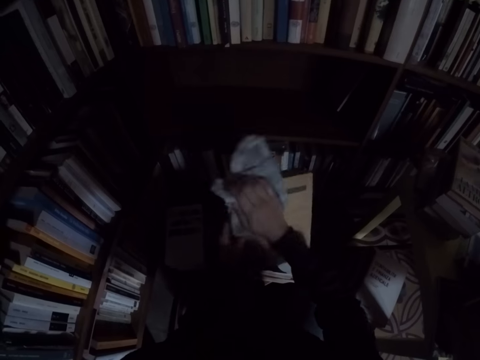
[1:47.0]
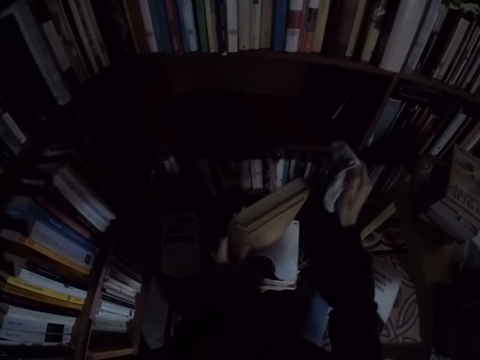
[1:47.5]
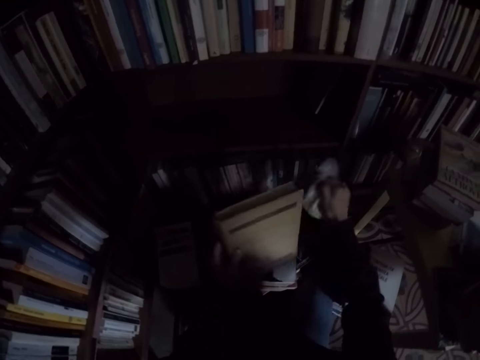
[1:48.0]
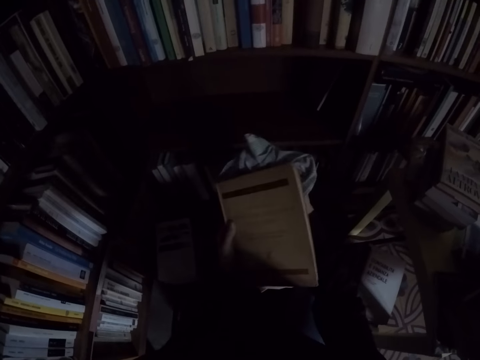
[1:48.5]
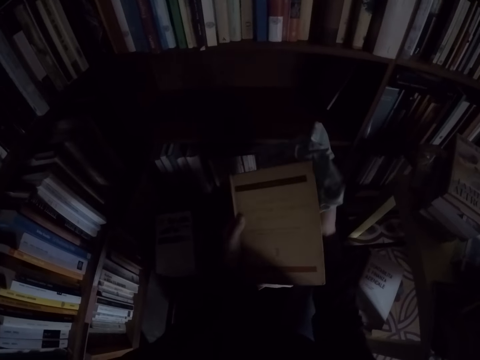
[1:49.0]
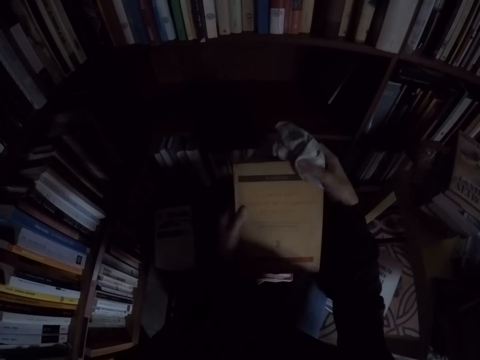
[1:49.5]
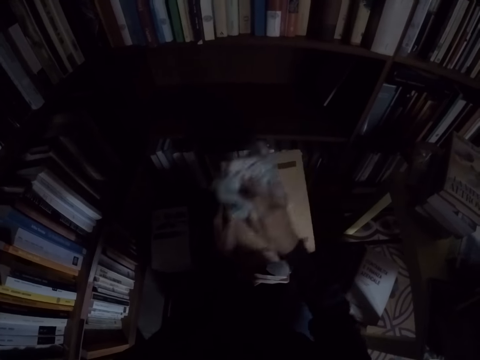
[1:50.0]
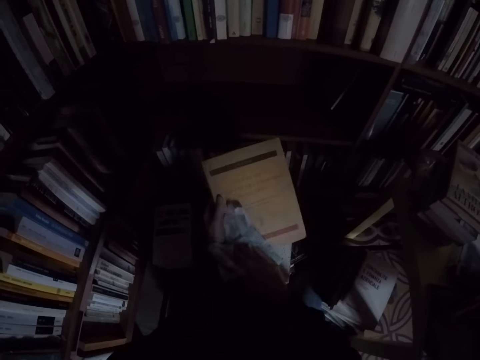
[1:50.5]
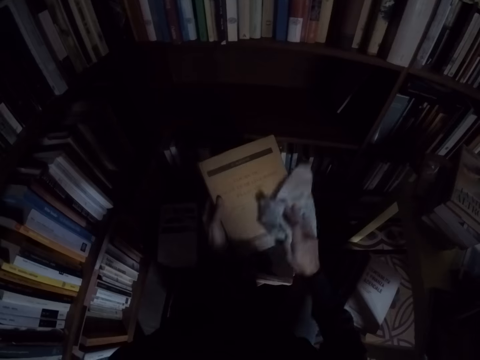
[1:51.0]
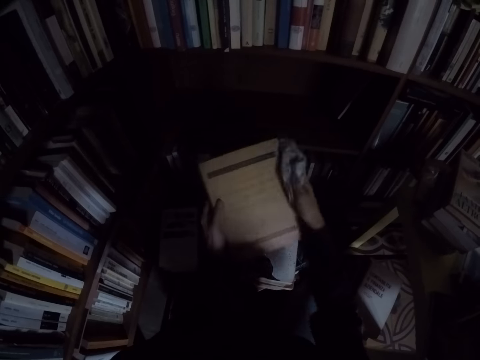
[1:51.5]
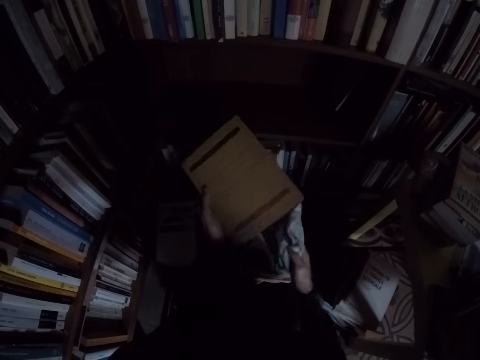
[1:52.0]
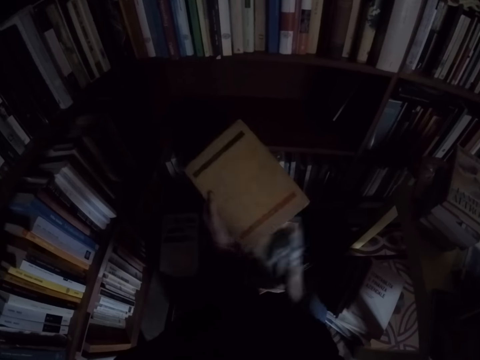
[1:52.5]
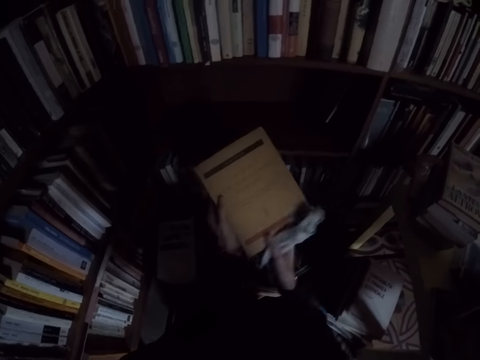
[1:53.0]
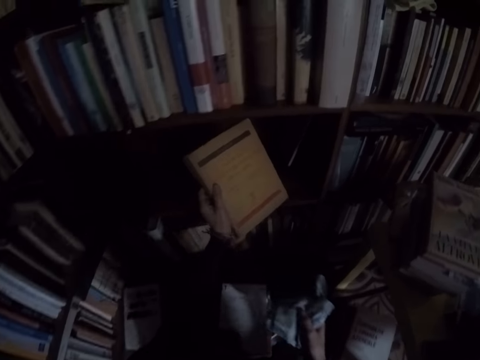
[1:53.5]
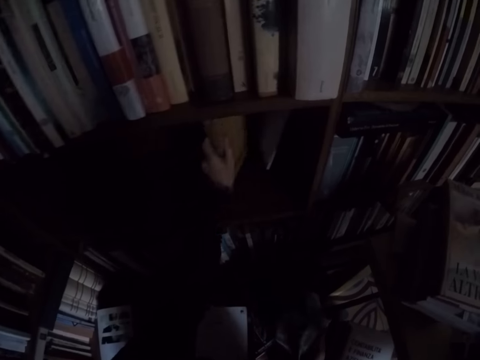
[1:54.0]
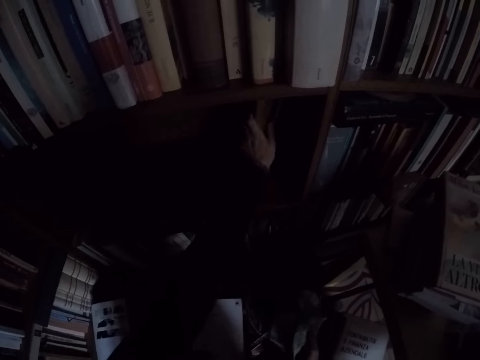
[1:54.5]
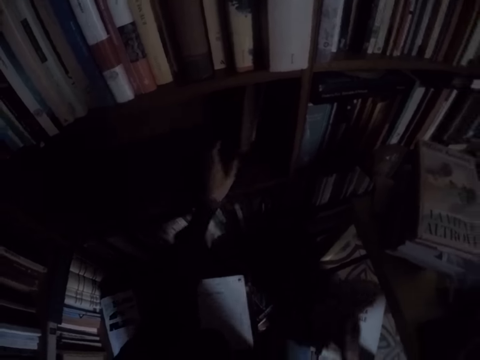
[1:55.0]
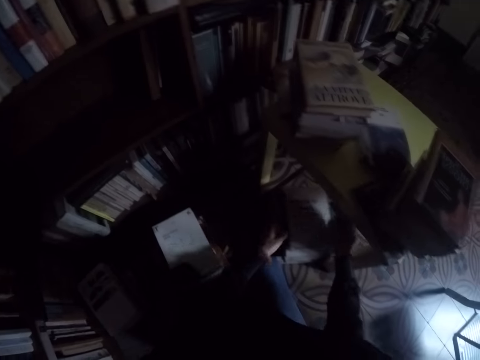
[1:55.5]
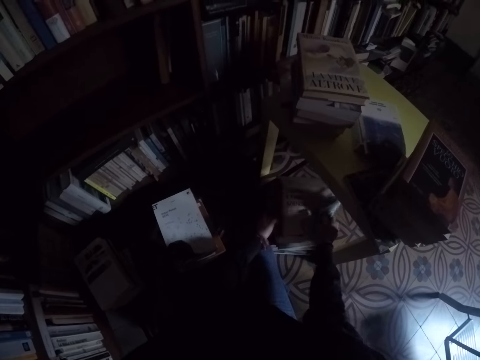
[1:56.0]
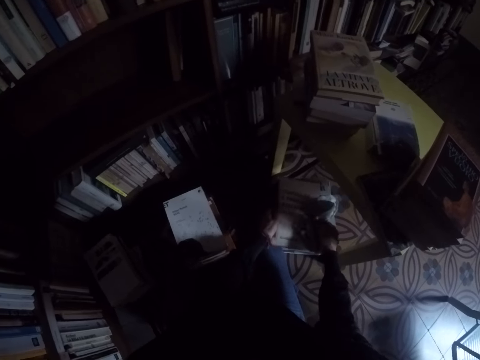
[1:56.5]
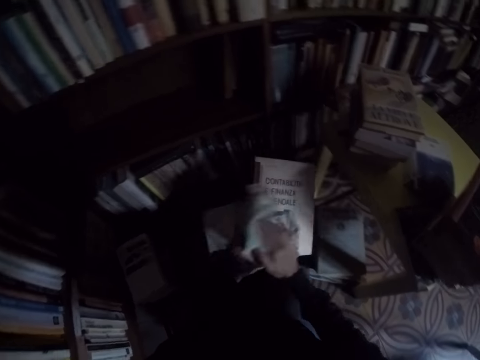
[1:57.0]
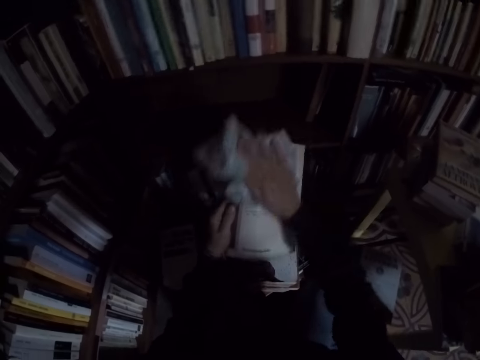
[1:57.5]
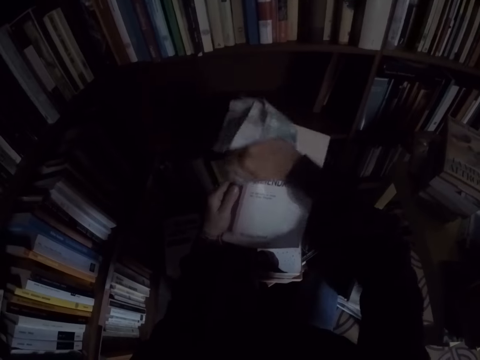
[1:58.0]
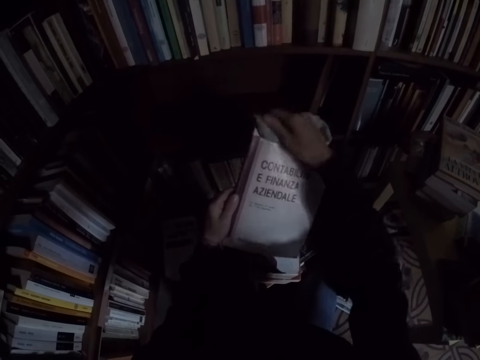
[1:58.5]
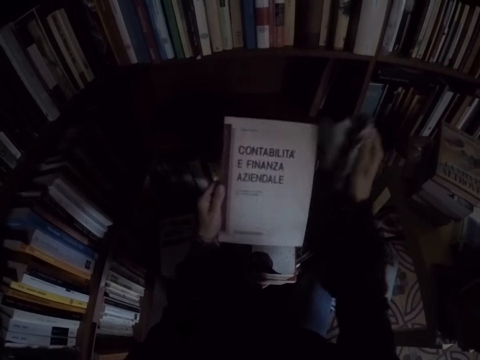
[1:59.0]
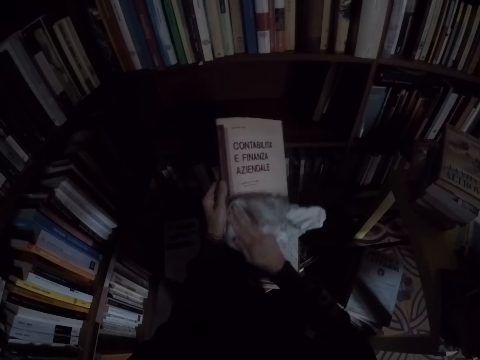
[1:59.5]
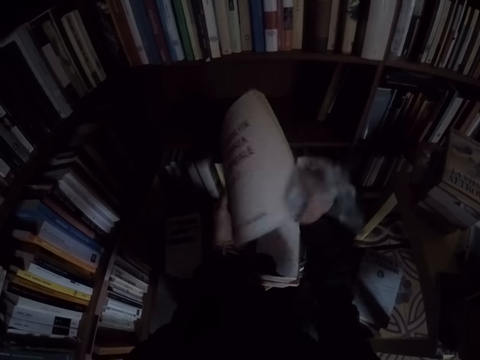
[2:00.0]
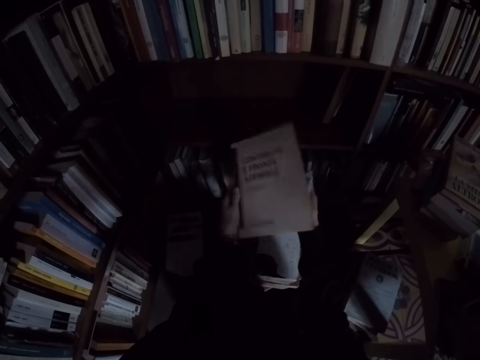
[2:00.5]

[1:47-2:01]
The camera wearer cleans the book with the rag in his right hand. He places the book on the shelf with his left hand. He takes a book from the top of another book with both hands. He cleans the book with the rag in his right hand.

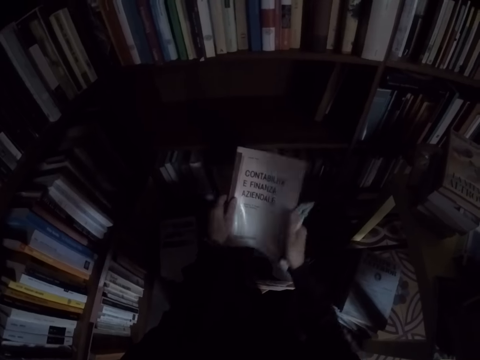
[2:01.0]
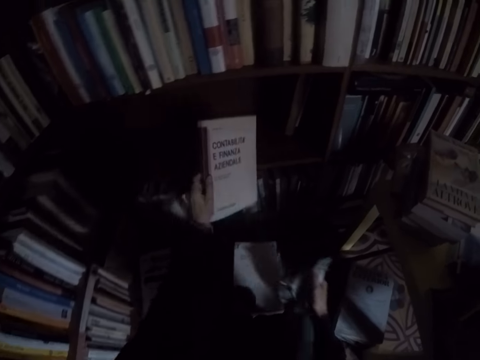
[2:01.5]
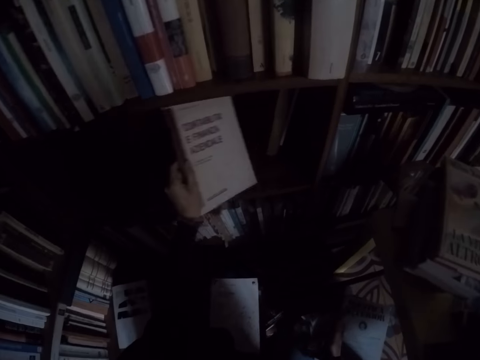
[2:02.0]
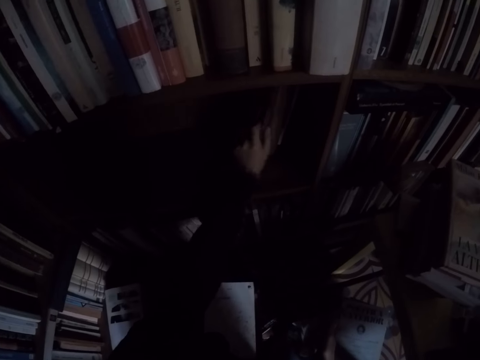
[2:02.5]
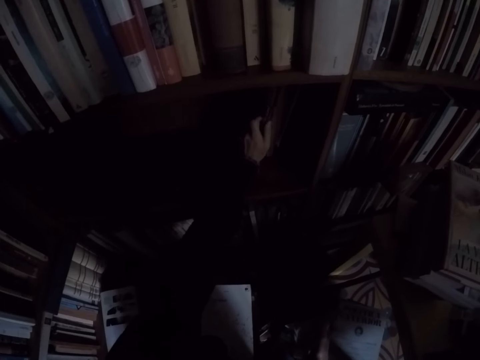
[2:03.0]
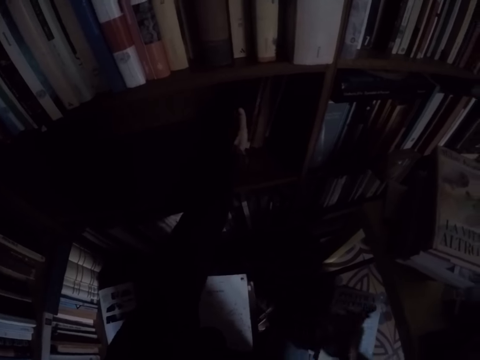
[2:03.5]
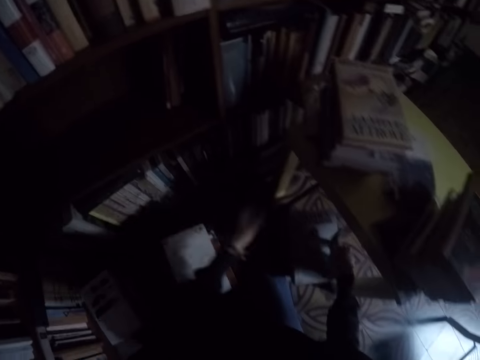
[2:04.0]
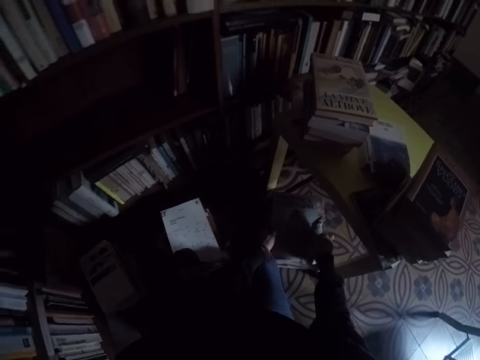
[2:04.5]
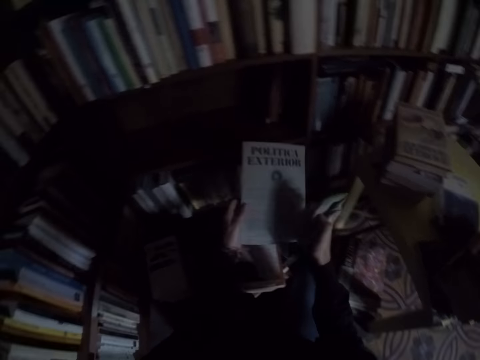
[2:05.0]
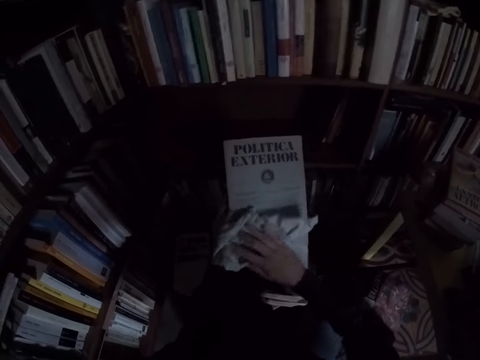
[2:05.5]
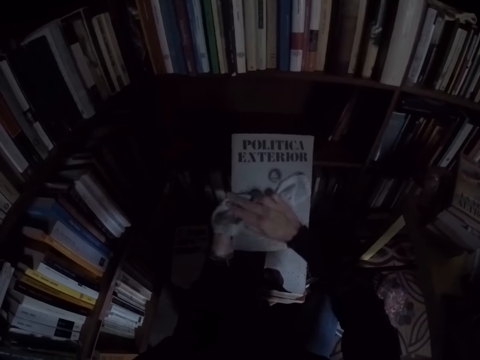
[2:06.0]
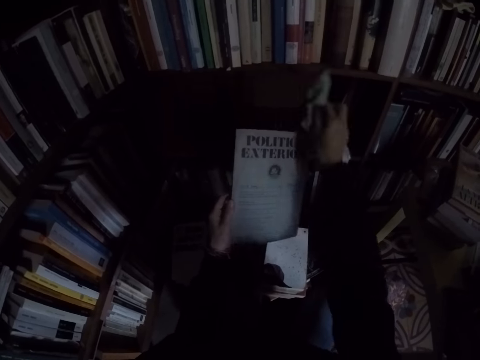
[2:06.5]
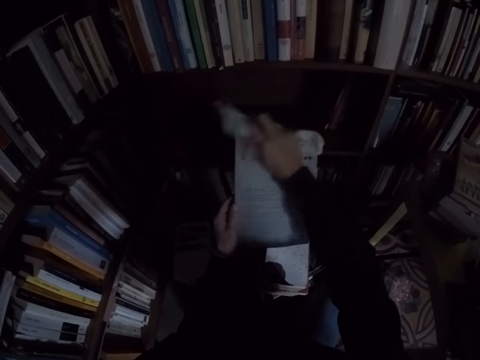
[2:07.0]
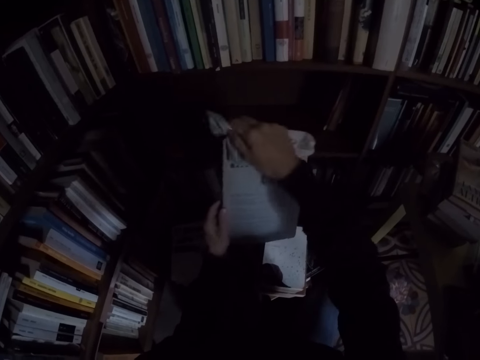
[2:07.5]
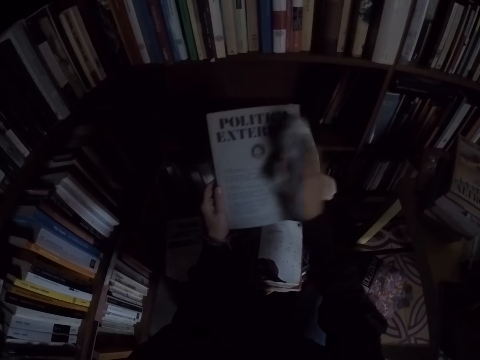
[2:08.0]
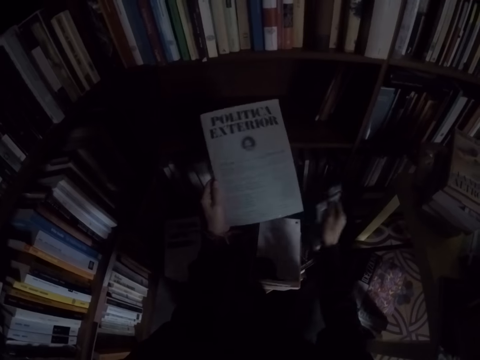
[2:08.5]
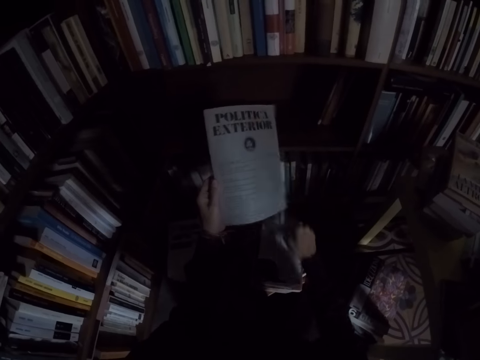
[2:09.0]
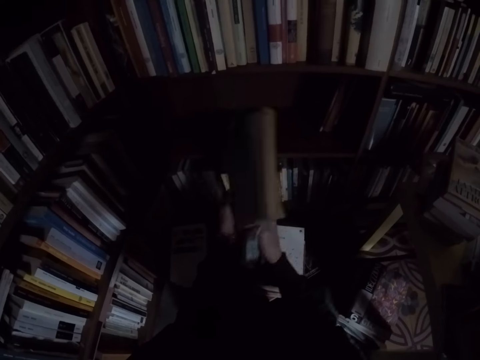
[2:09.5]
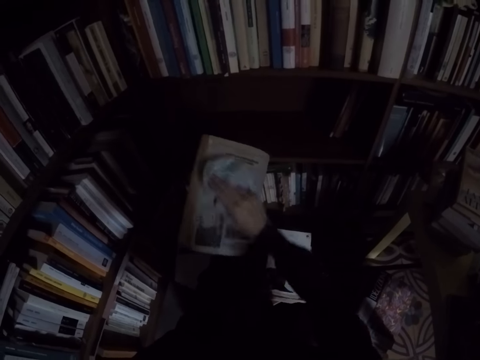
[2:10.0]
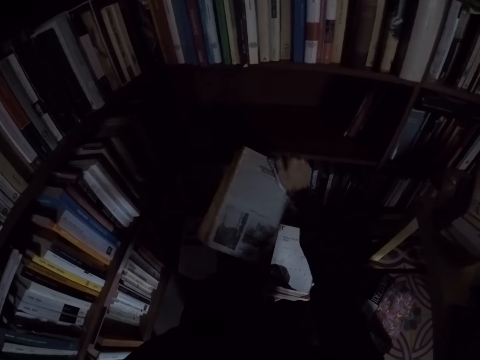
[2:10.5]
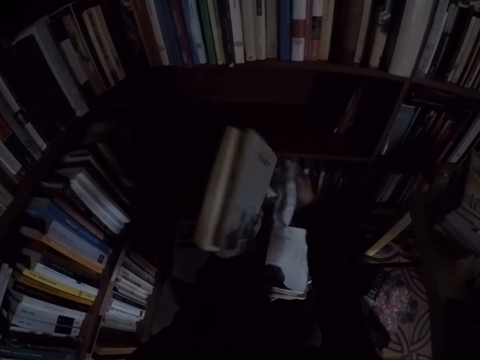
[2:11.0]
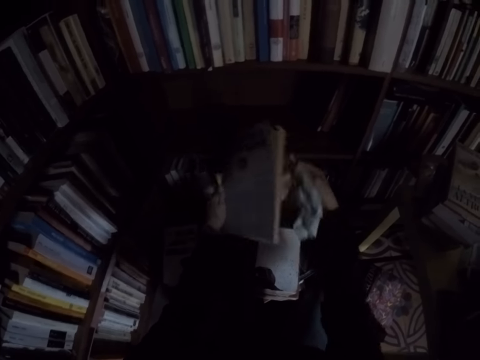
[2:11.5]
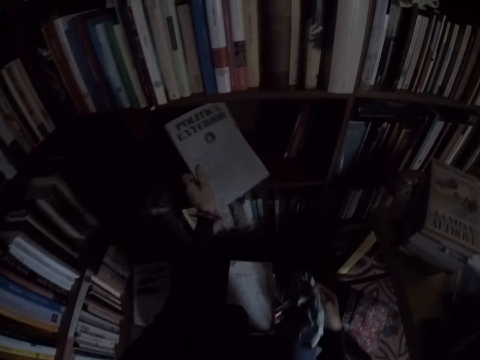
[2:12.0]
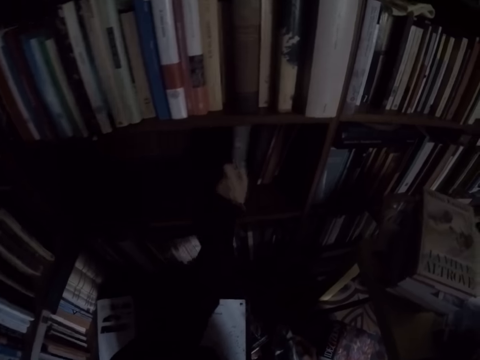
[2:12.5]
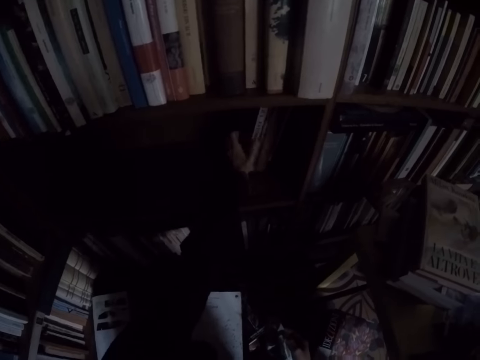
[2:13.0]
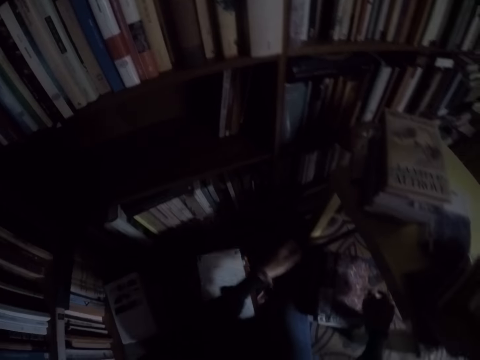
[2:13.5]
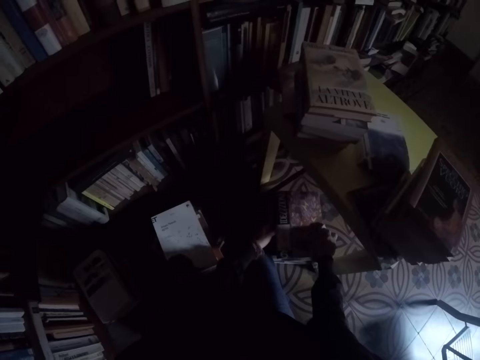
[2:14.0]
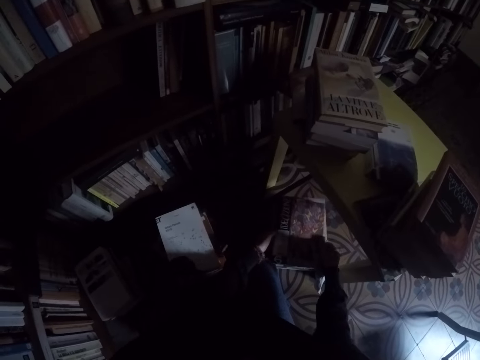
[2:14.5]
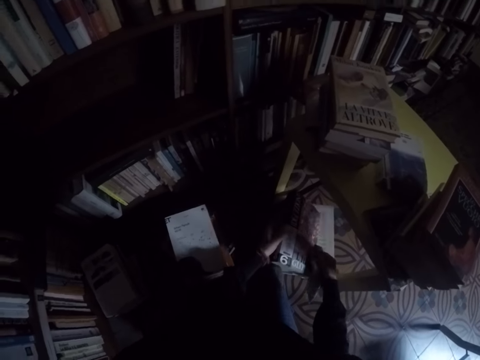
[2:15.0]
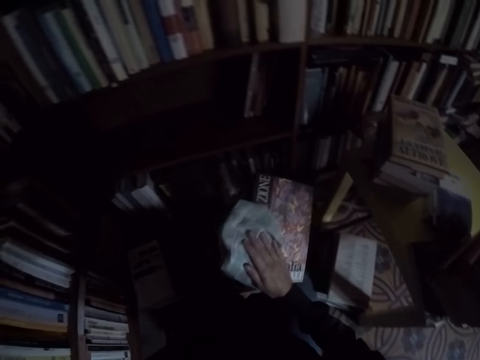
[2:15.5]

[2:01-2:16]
The camera wearer places the book on the shelf with his left hand. He takes a book from the top of another book with both hands. He cleans the book with the rag in his right hand. He places the book on the shelf with his left hand. He takes a book from the top of another book with both hands.
